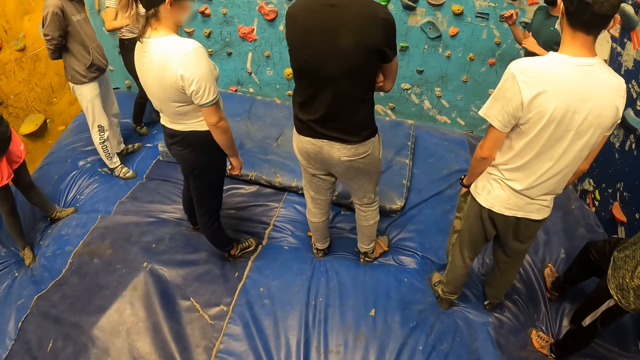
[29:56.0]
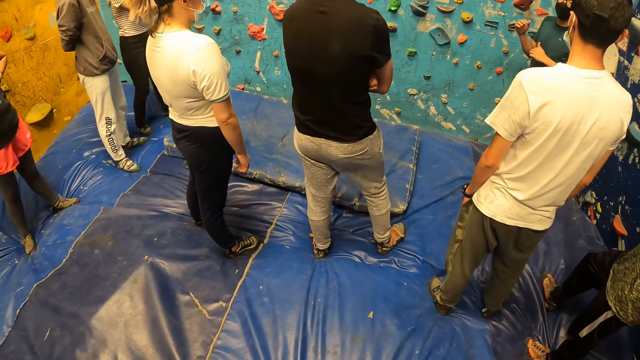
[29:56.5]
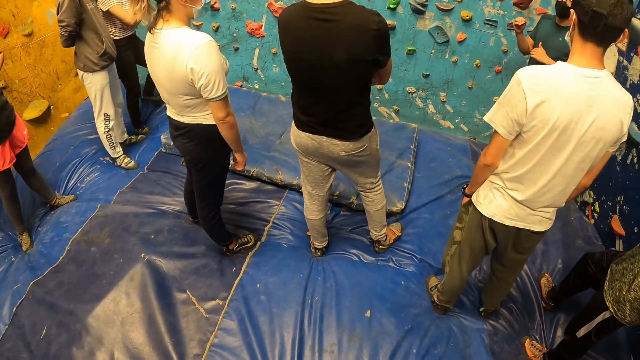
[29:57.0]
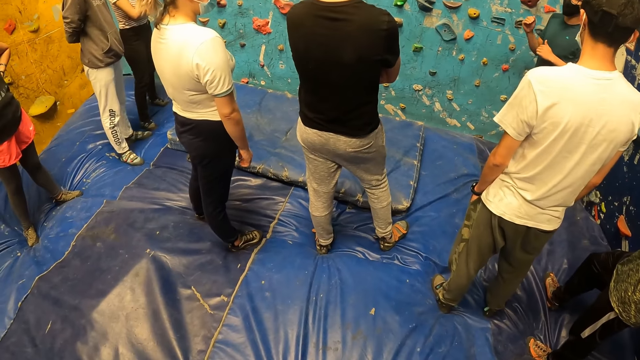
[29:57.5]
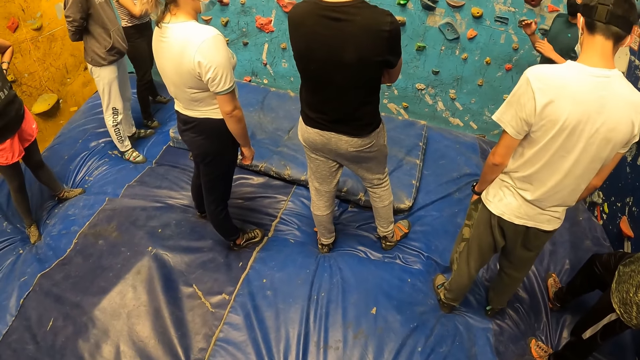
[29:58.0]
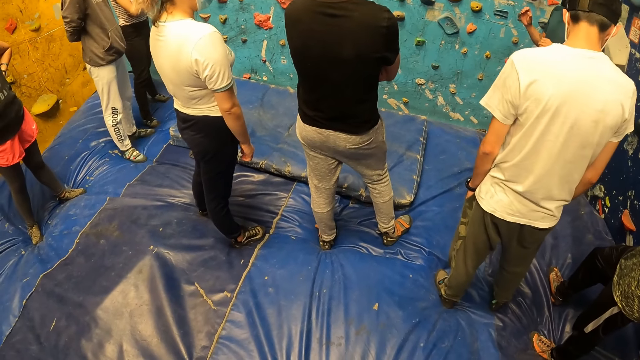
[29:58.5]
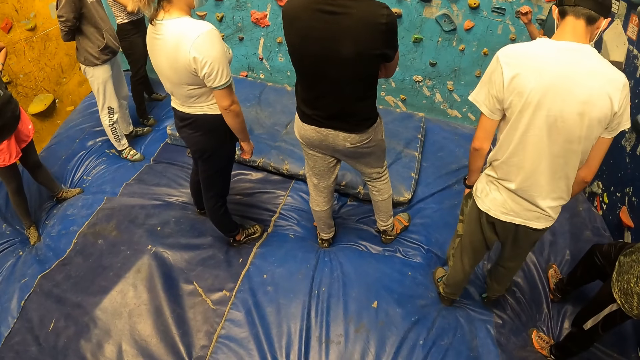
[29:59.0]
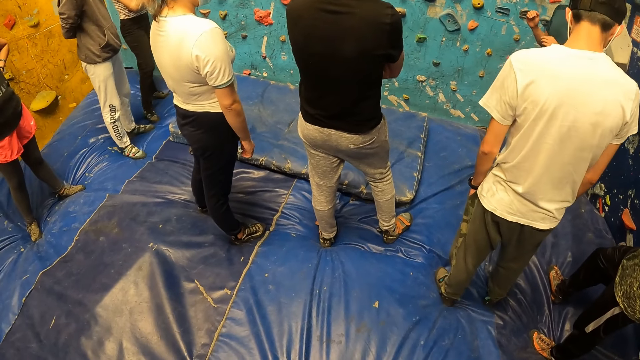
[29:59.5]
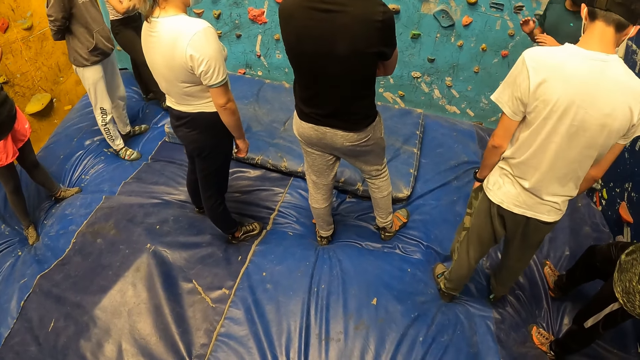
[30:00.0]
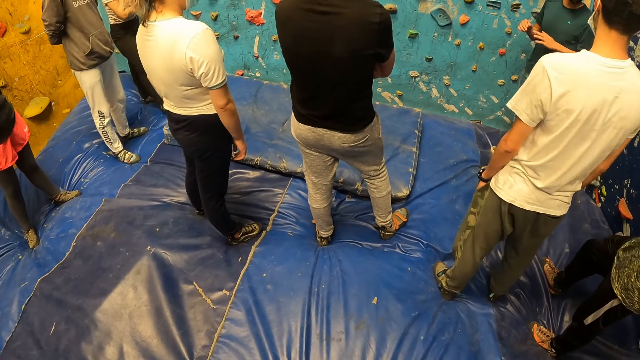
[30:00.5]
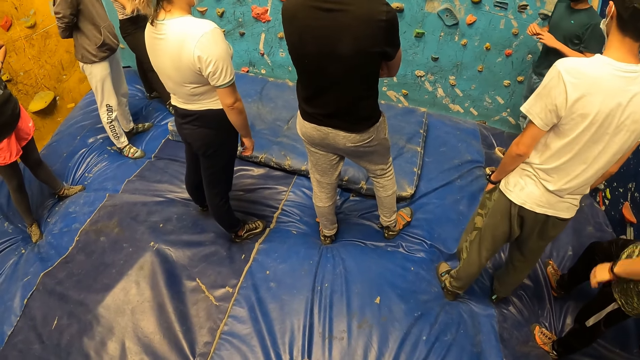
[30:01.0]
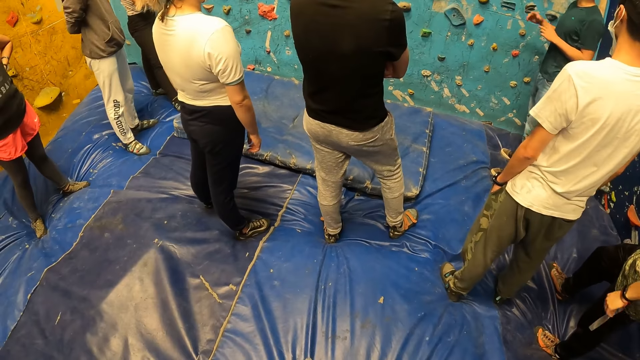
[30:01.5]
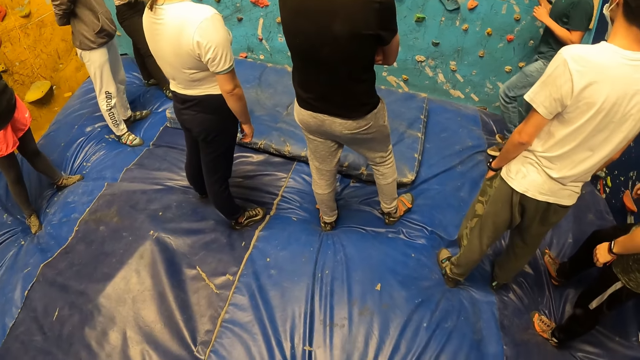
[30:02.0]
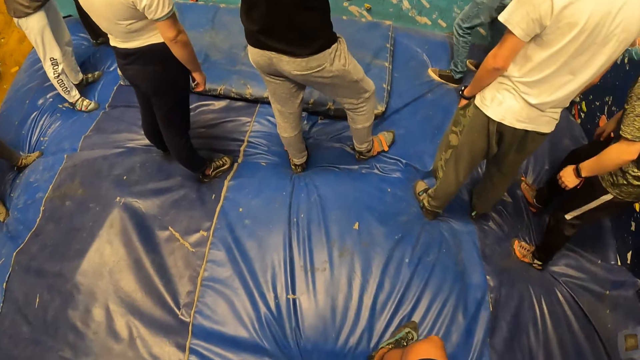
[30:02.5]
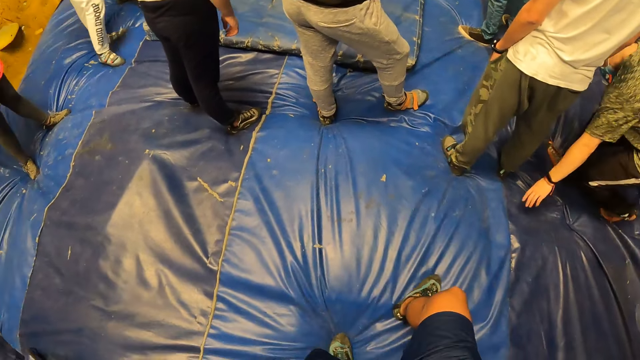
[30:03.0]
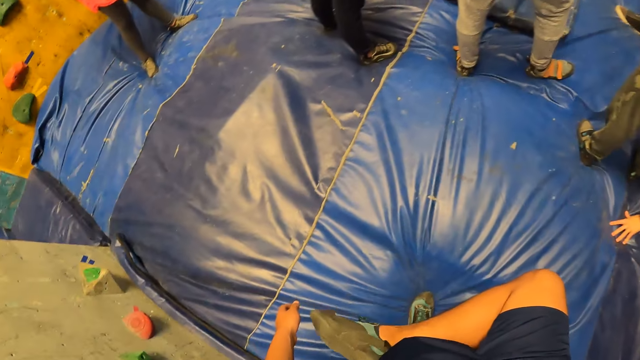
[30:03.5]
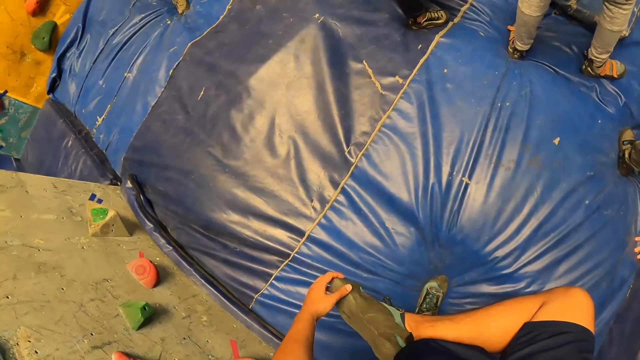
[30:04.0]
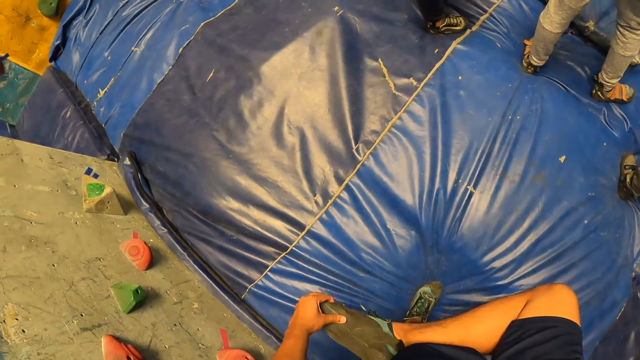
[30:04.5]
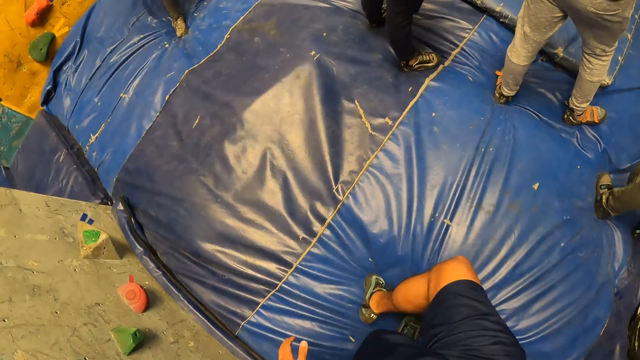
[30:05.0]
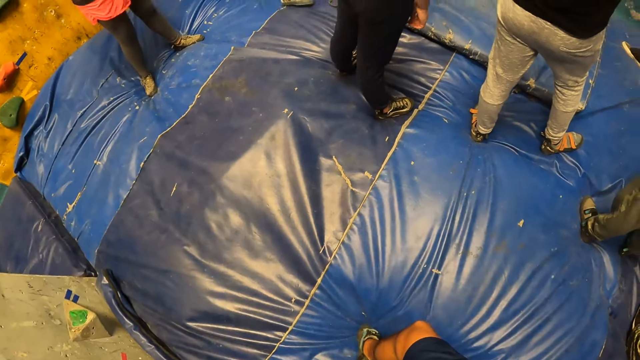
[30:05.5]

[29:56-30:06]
A man sits on the mat. The camera wearer lifts his leg. He touches his right shoe with his left hand.

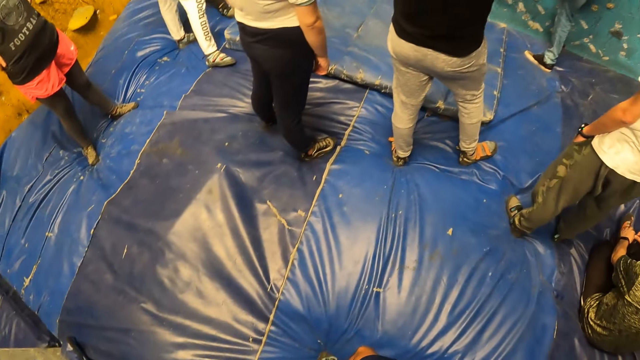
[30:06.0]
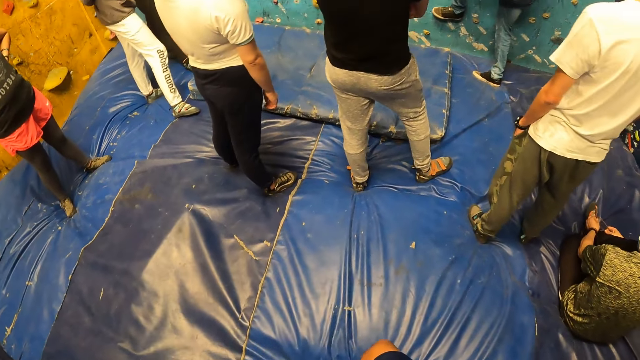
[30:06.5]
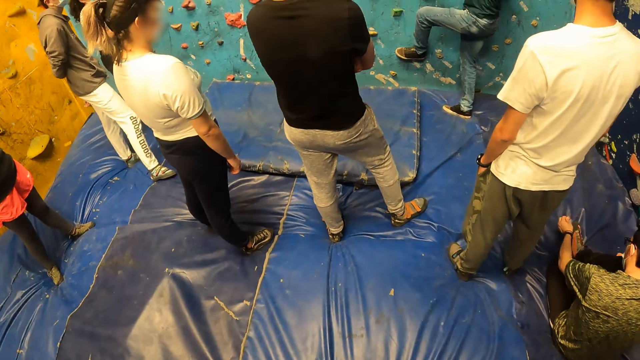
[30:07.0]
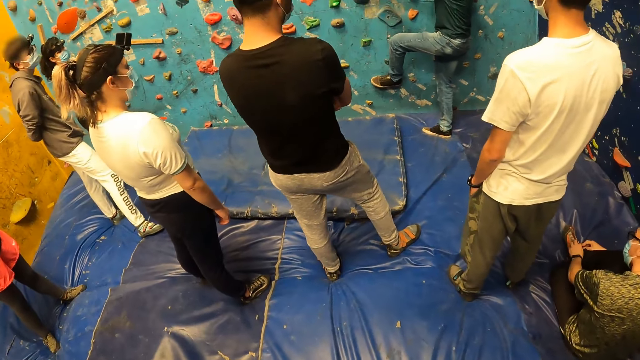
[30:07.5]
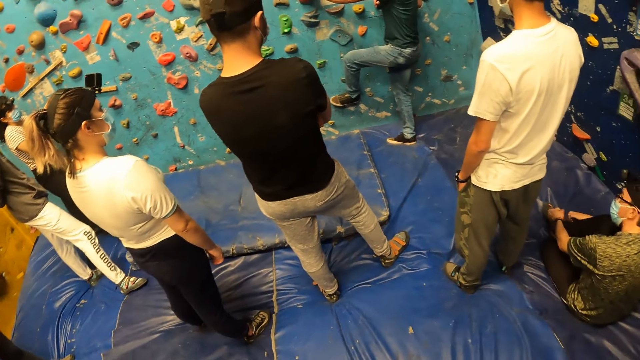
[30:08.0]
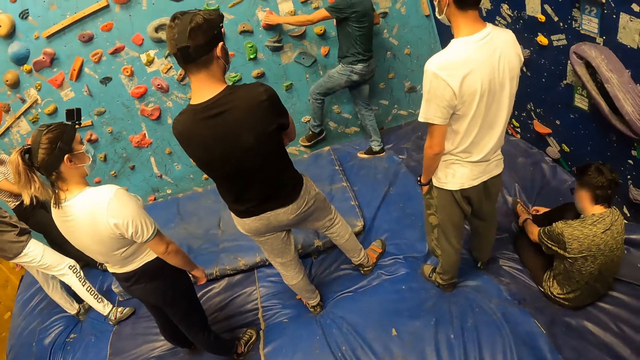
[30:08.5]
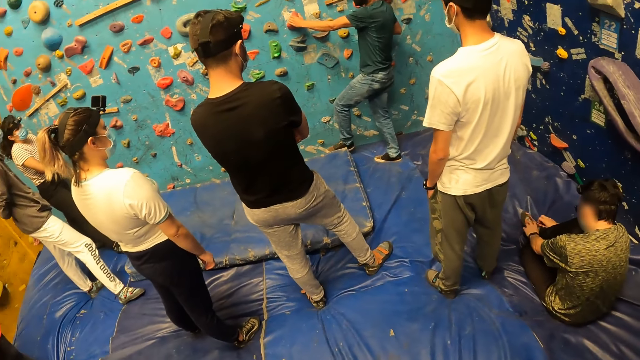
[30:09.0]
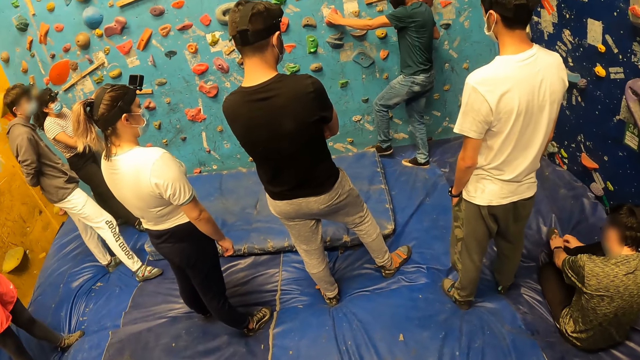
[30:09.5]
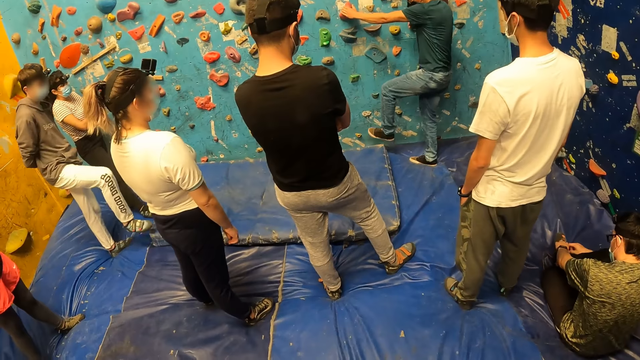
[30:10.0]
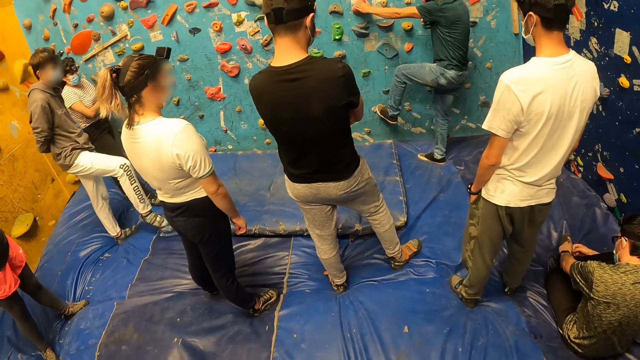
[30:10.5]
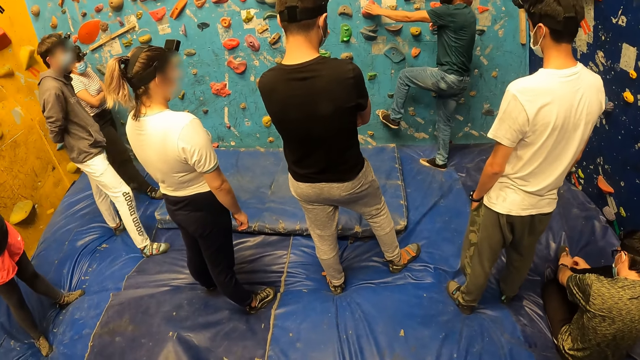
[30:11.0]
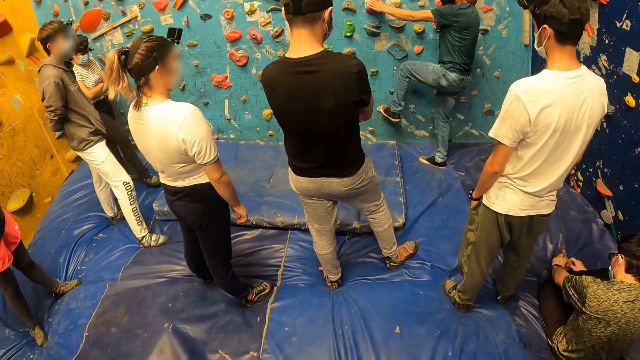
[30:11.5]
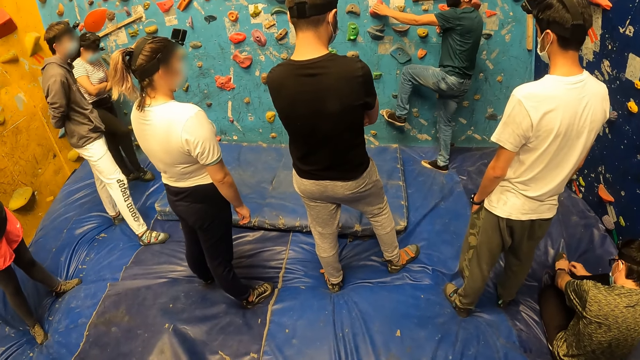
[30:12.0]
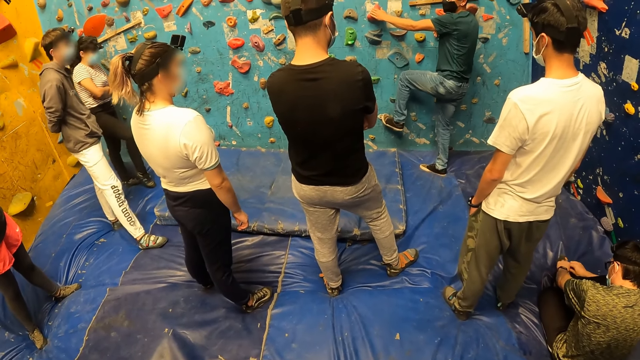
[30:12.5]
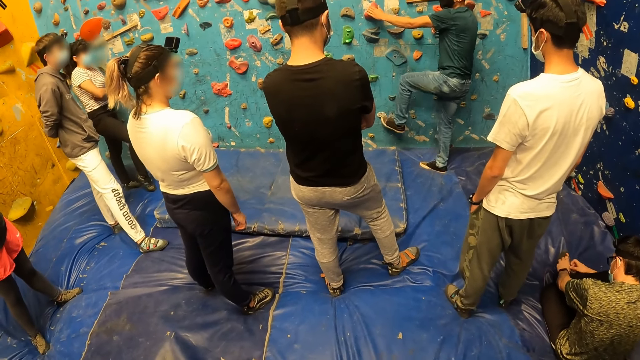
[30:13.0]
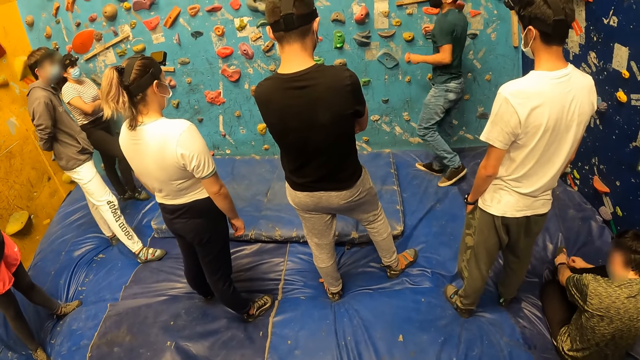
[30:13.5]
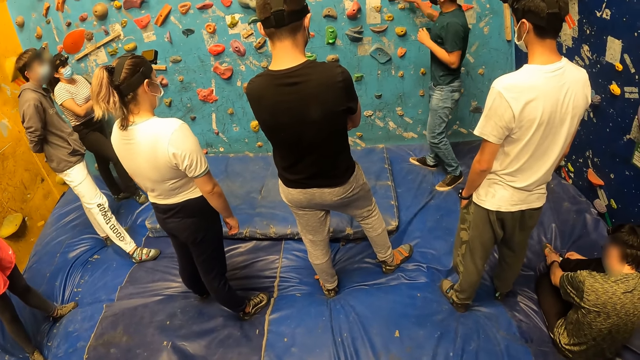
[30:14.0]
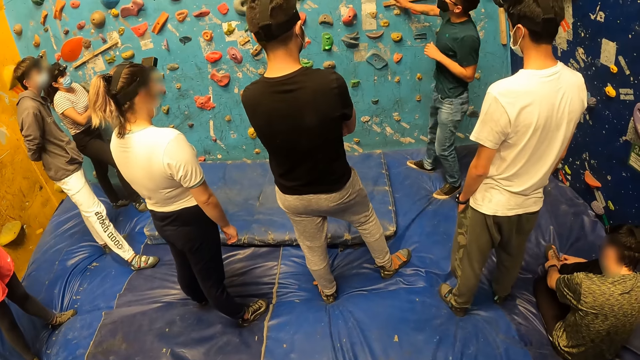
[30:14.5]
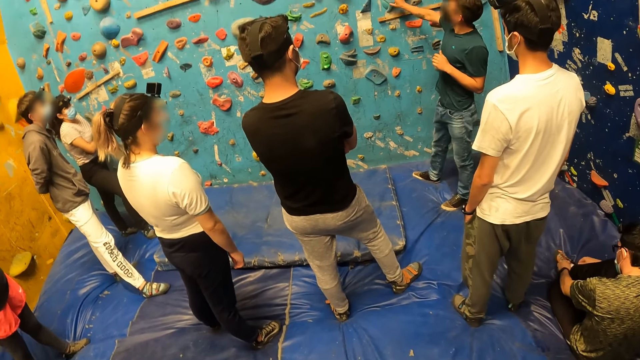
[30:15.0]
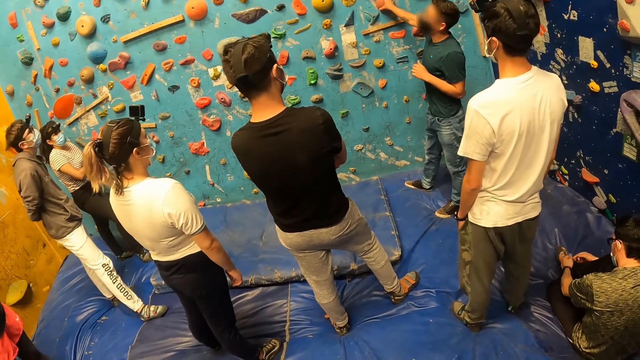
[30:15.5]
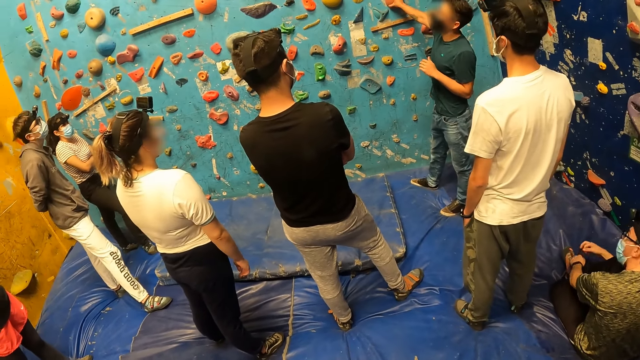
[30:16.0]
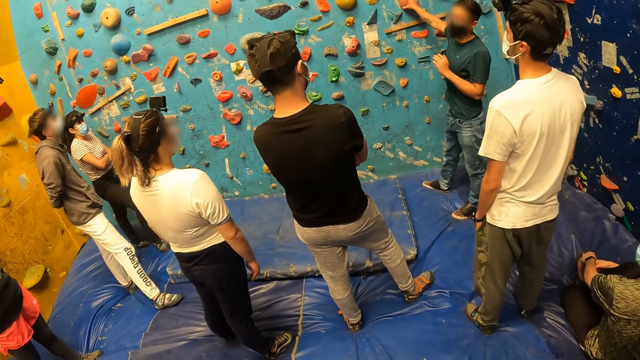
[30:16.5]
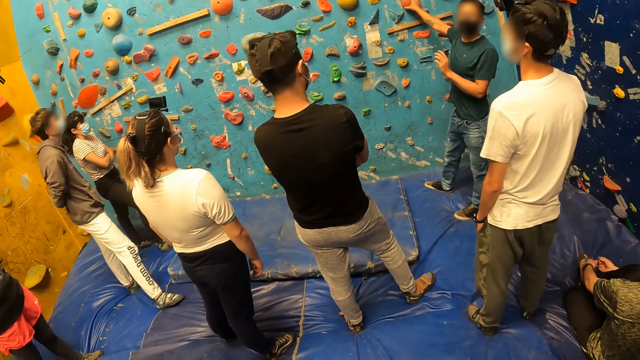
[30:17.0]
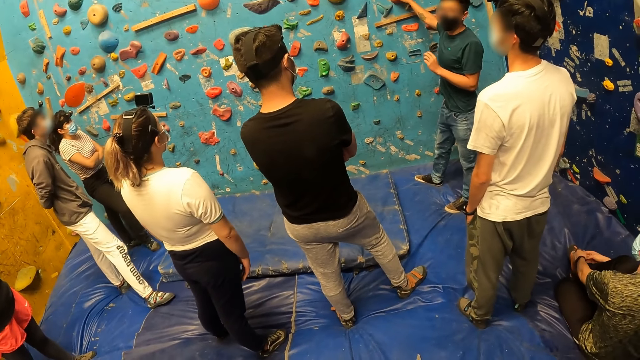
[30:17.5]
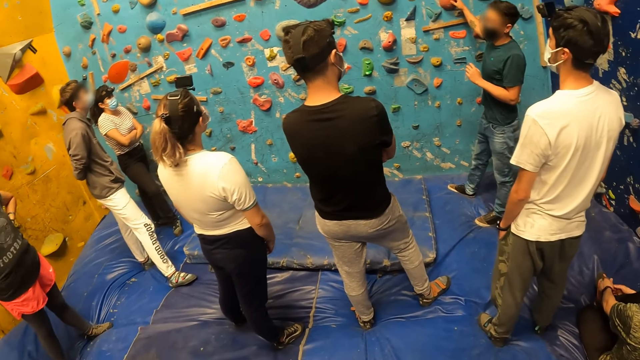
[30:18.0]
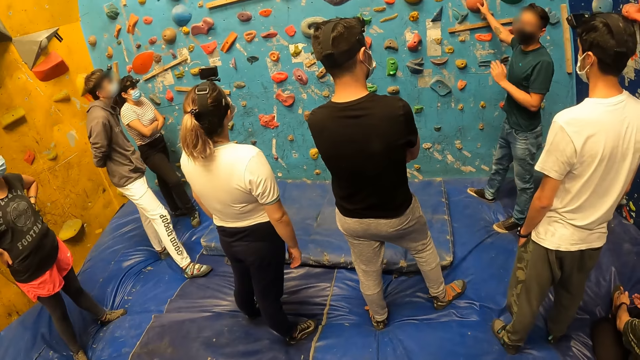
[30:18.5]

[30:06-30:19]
A man ties his shoe. The instructor demonstrates with the wall. Another man gives instruction.
